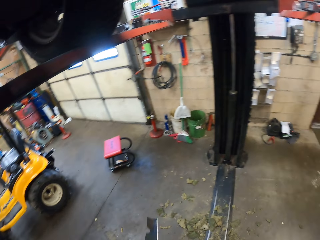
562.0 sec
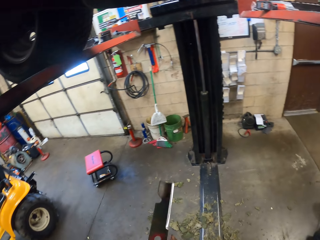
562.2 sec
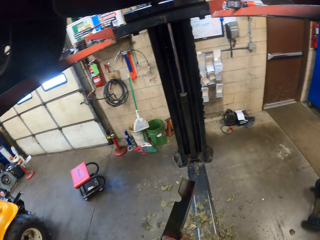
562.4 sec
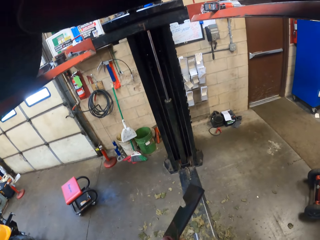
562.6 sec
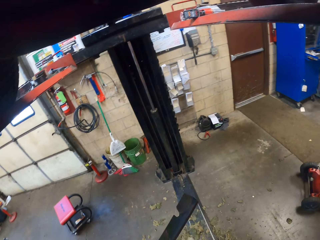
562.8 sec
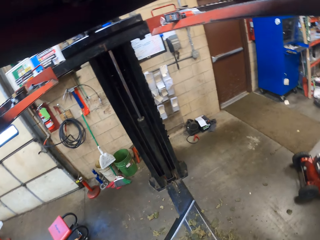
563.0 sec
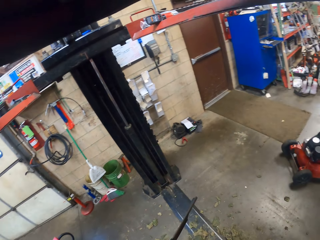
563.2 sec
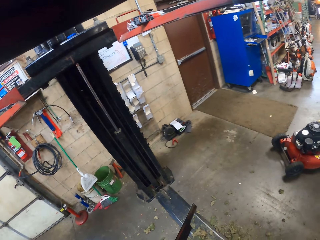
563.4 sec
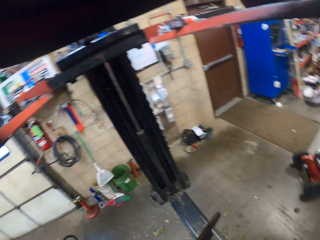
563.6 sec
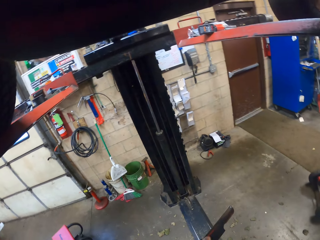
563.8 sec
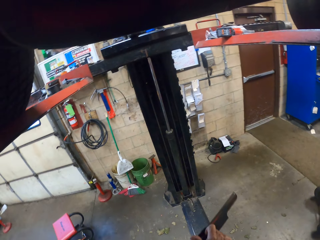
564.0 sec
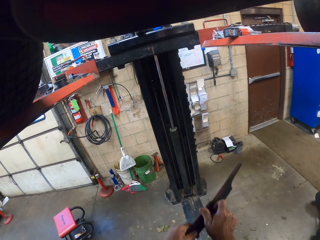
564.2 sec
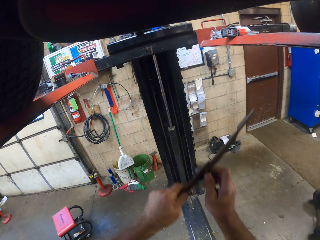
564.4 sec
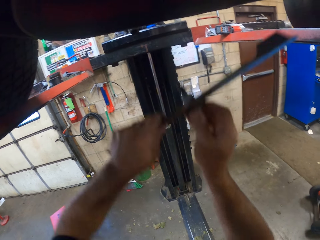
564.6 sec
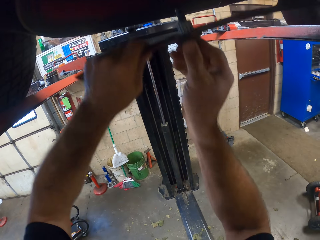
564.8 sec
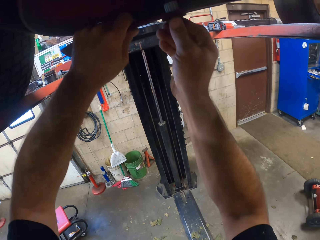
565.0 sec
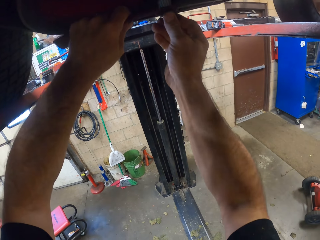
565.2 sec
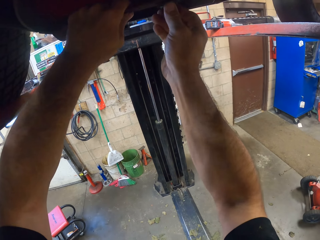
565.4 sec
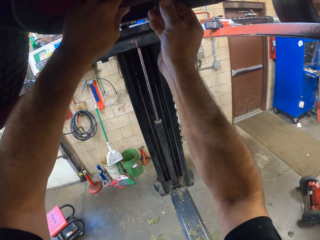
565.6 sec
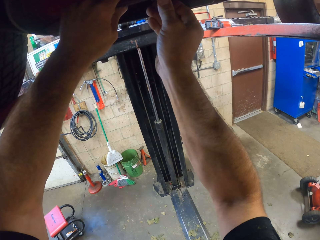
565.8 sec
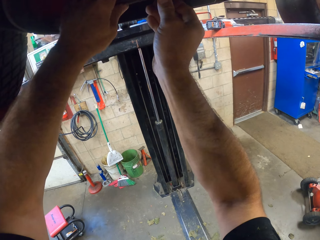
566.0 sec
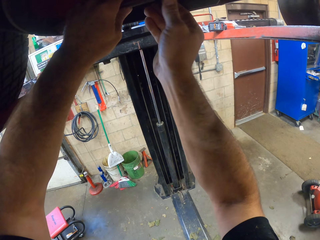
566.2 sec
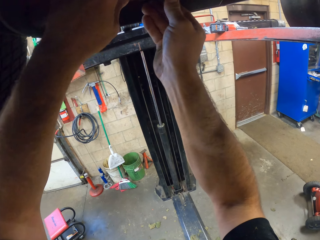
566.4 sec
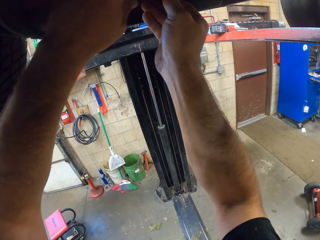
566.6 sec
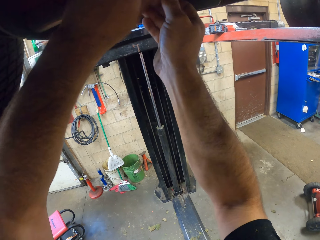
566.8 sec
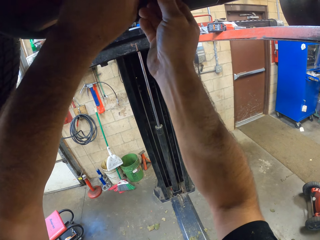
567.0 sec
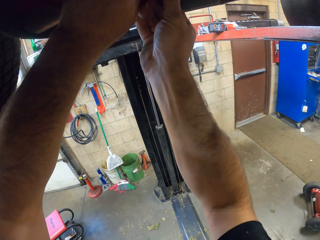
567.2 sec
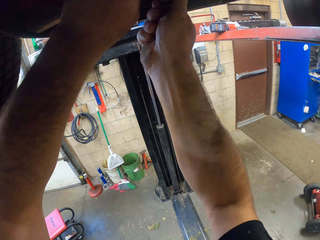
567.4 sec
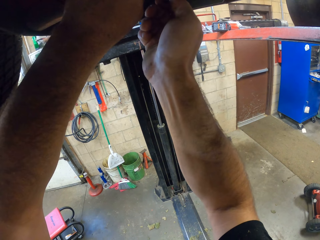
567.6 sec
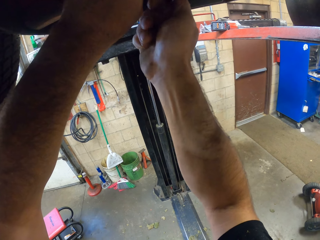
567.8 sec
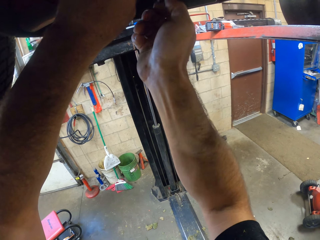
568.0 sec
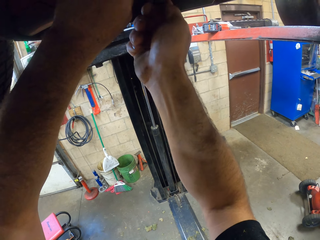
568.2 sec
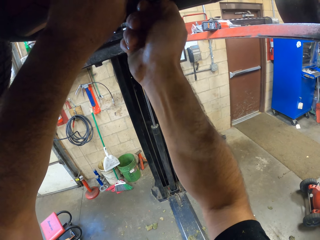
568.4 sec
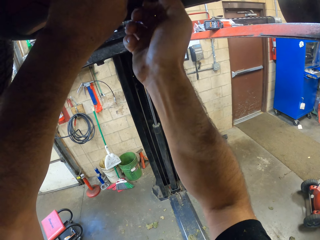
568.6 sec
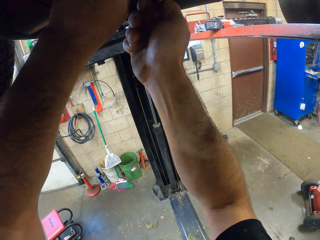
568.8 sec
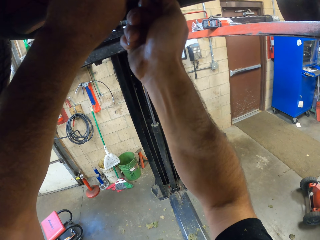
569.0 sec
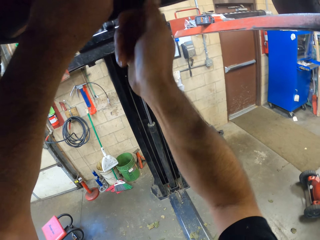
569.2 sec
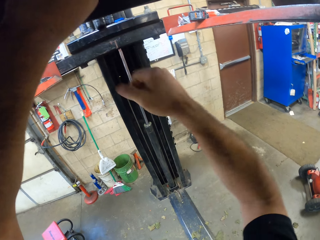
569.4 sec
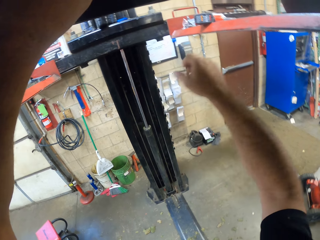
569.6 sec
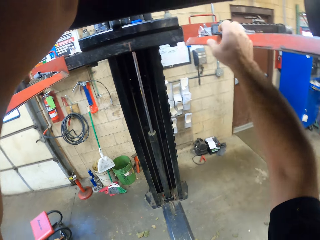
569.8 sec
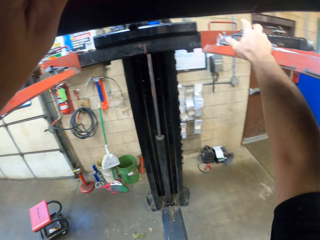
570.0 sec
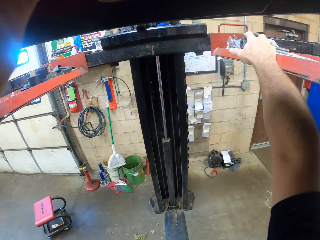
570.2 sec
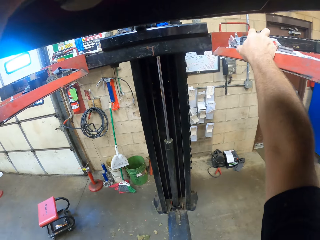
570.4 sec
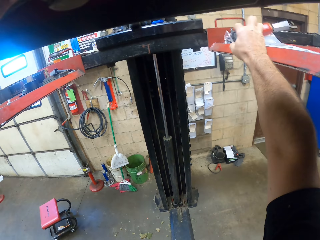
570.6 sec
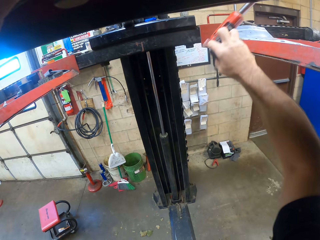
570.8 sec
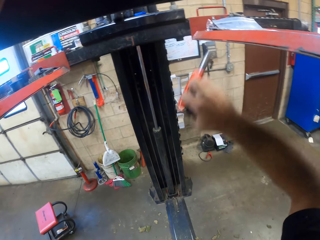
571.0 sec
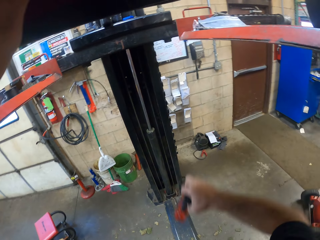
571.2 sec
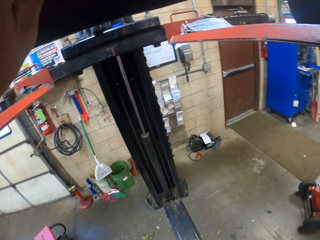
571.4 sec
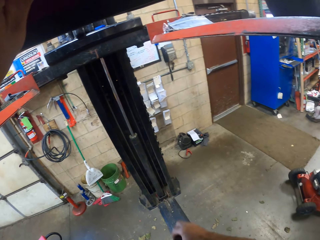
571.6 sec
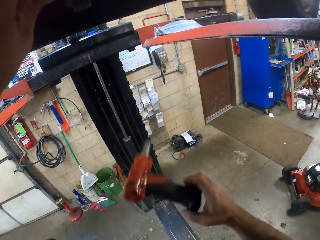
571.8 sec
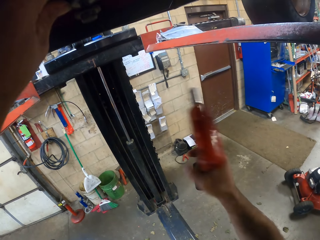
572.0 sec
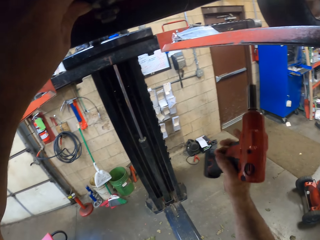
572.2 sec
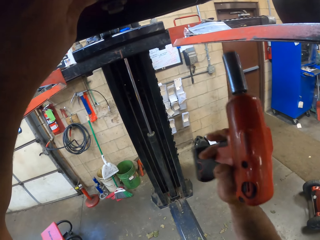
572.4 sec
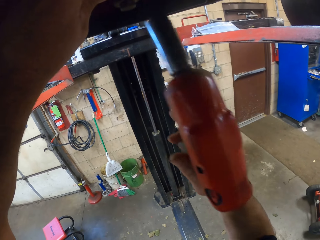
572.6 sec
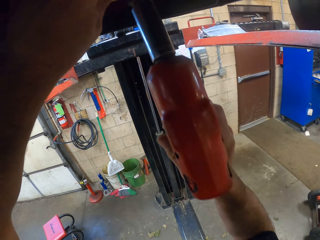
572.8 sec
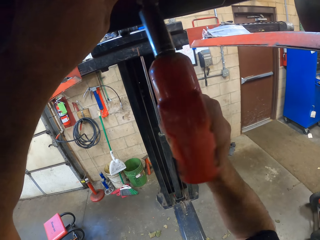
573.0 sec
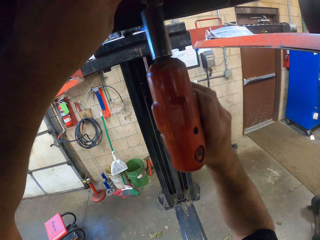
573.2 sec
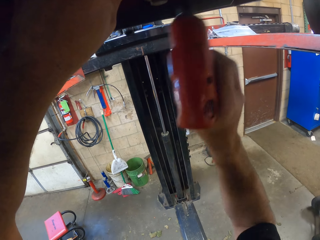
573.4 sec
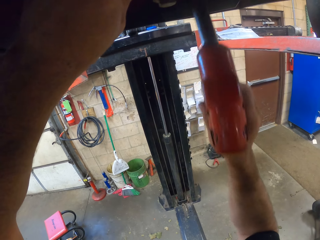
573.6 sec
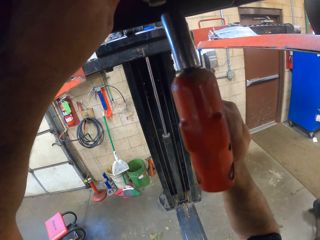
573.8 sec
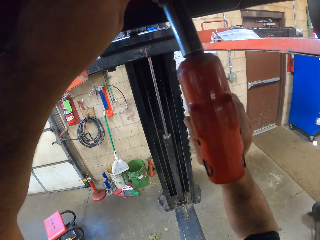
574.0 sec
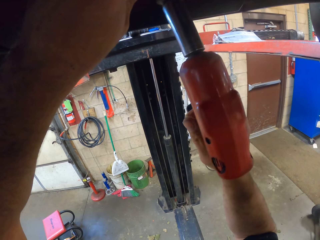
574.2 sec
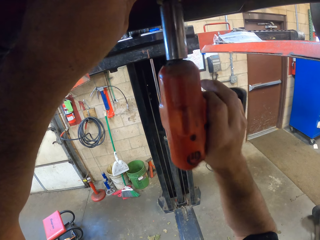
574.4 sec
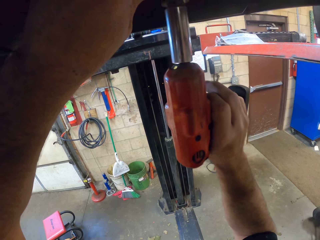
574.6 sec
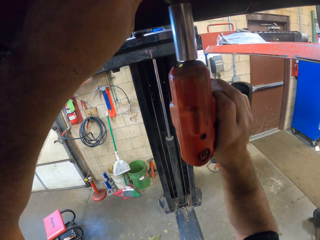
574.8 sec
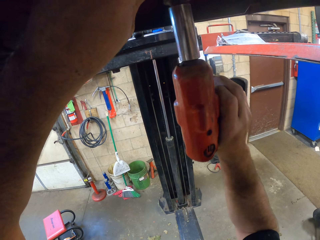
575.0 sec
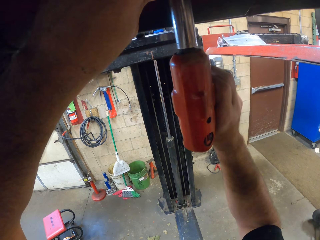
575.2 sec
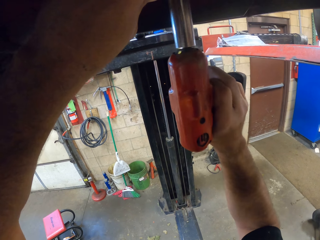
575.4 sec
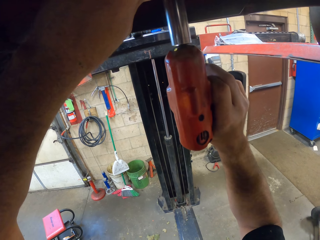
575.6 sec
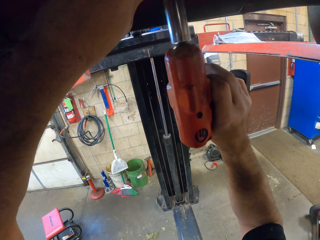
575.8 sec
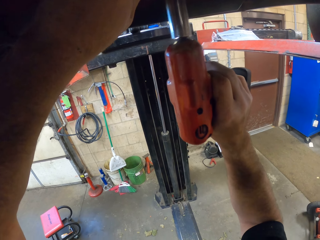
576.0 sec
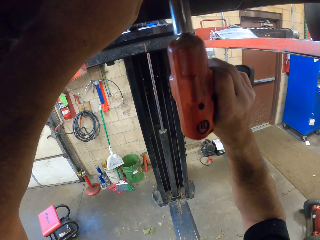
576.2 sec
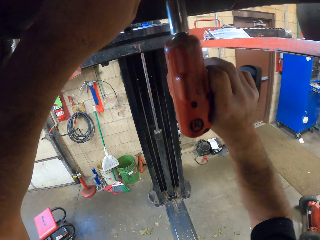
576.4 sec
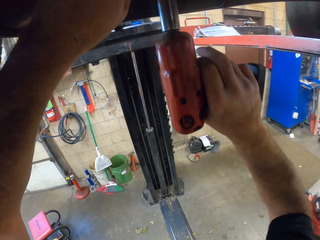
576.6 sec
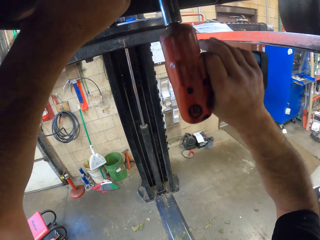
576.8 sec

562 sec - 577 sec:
The camera wearer screws a metal with hands. He attaches the blade to a lawn mower with the screw with both hands. He picks a screwing machine from the auto lift with his right hand. He tightens the screw with the screwing machine with his right hand.

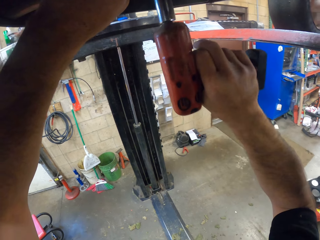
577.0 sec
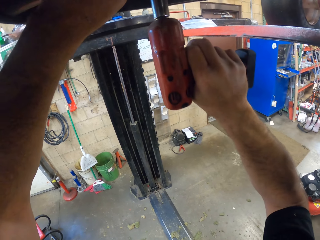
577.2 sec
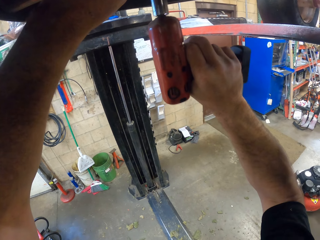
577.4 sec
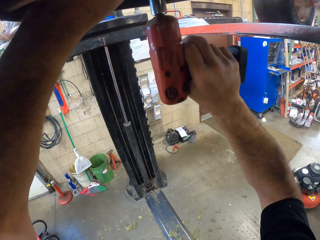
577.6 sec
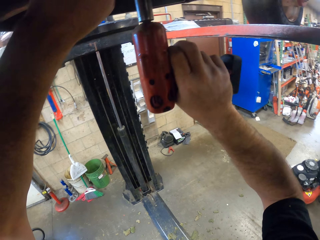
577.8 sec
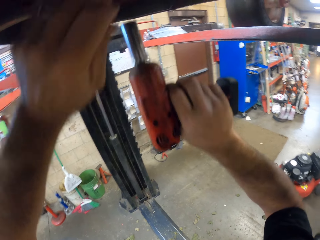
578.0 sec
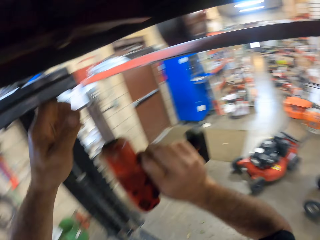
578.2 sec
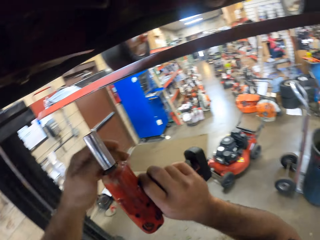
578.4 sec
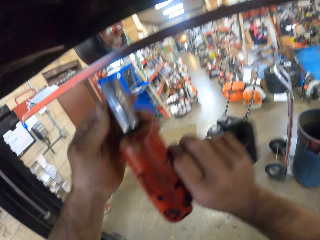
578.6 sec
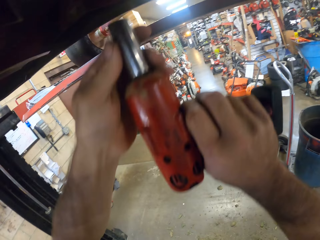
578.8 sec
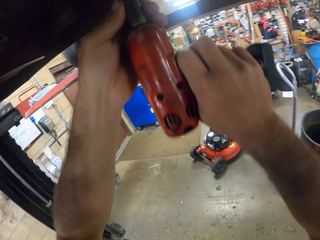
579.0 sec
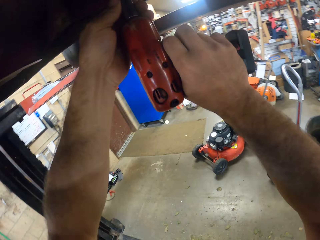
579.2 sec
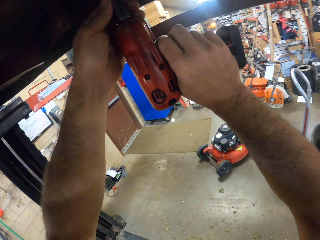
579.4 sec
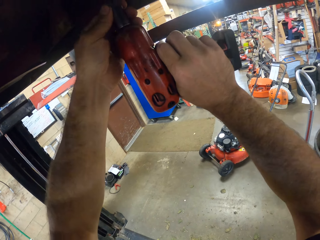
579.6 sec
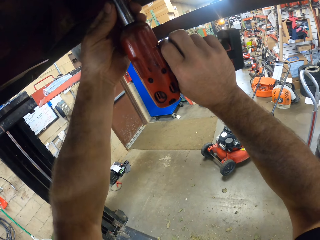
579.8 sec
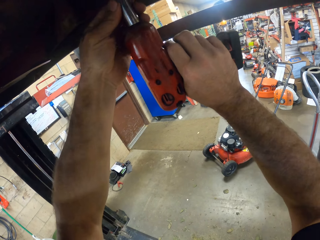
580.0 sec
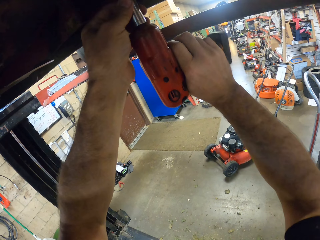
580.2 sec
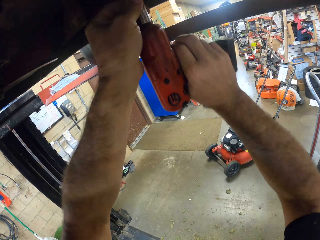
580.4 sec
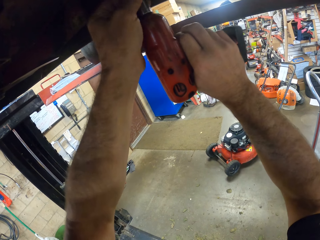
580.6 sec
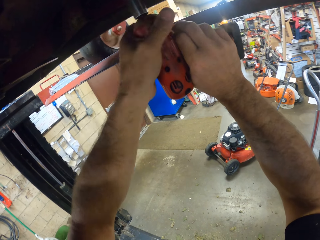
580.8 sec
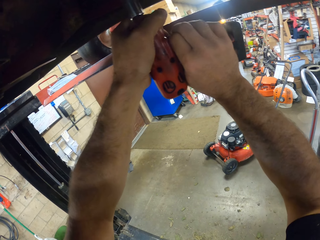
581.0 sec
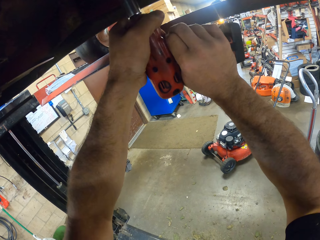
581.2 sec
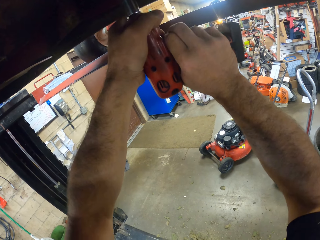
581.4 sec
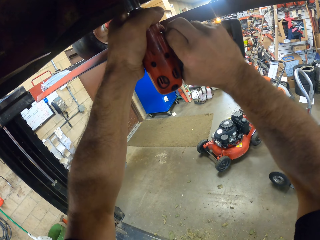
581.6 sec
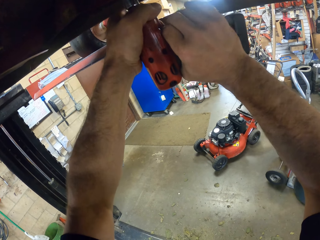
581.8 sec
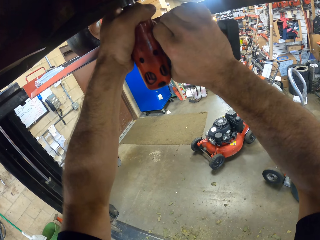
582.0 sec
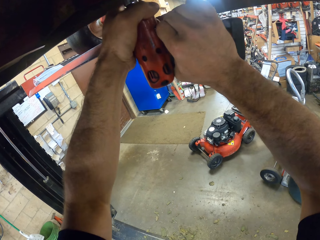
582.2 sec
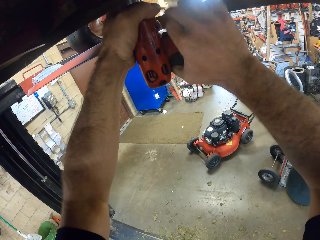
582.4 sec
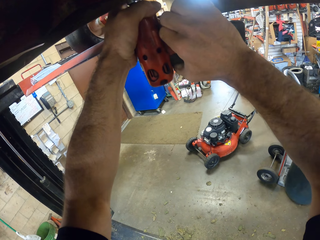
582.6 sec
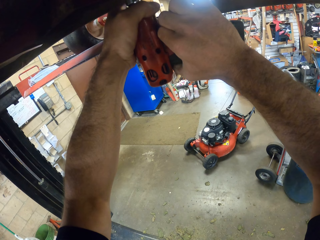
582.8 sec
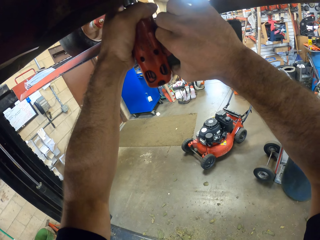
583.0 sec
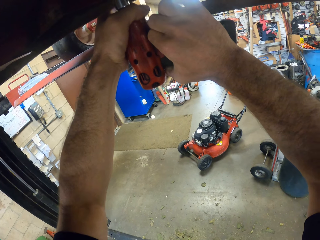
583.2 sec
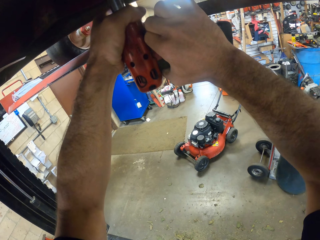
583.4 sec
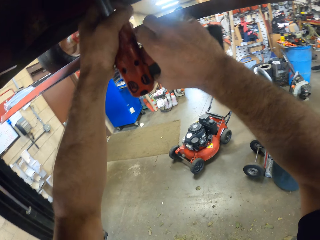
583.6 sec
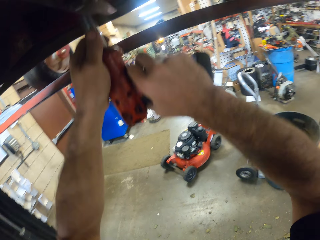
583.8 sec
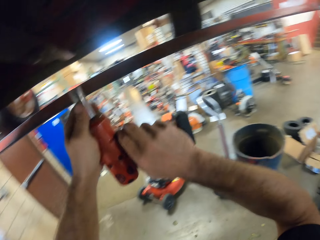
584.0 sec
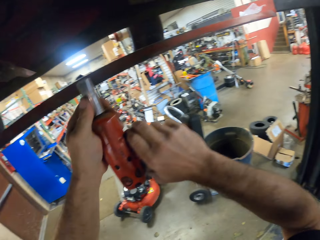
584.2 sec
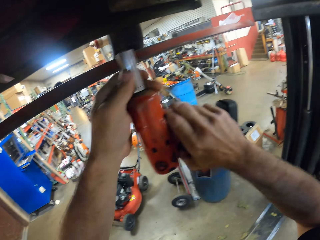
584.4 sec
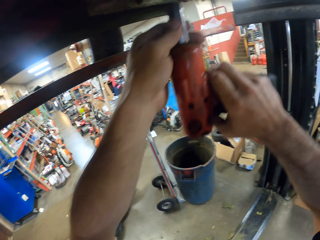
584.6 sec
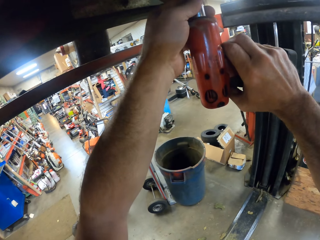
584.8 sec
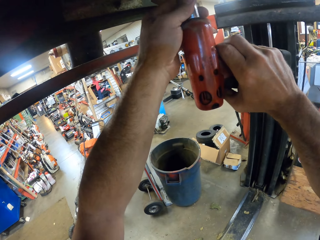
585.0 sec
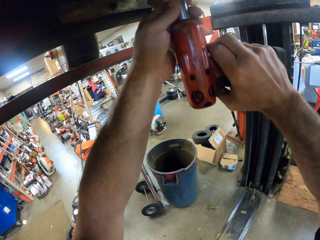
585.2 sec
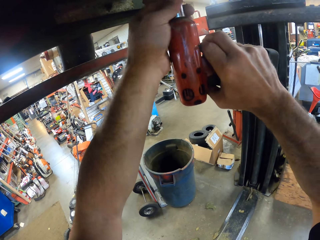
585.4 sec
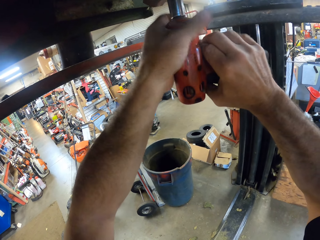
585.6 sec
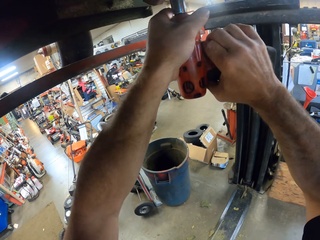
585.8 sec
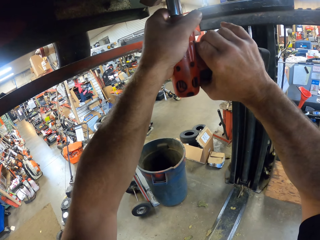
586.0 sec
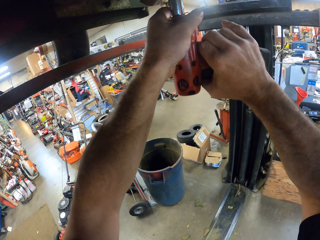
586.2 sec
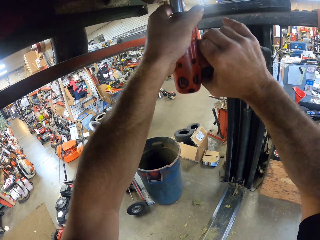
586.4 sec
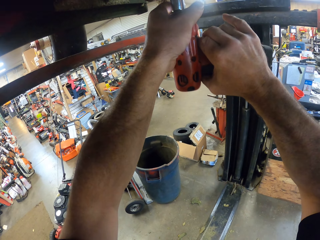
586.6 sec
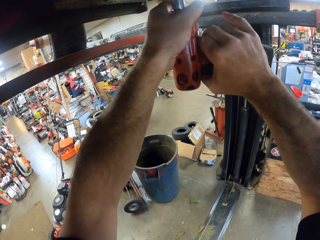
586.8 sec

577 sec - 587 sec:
The camera wearer holds the screwing machine with both hands. They tighten another screw with the screwing machine with both hands. They do it again.
